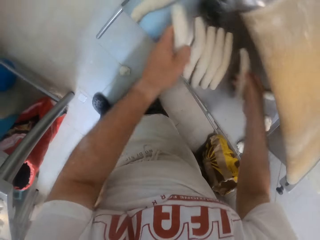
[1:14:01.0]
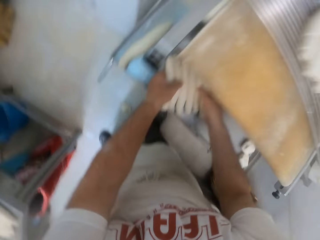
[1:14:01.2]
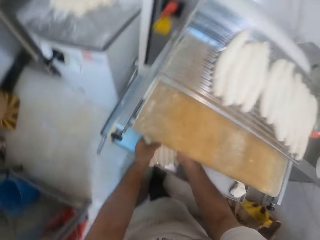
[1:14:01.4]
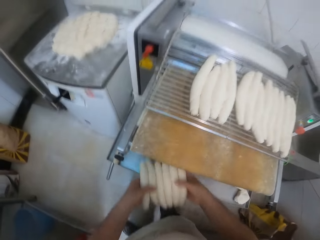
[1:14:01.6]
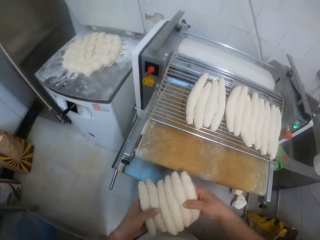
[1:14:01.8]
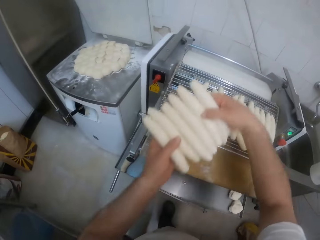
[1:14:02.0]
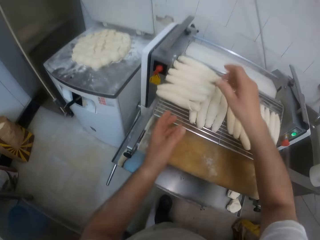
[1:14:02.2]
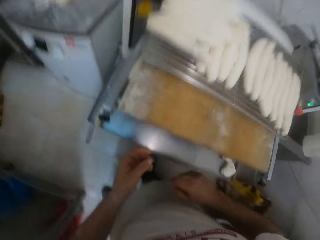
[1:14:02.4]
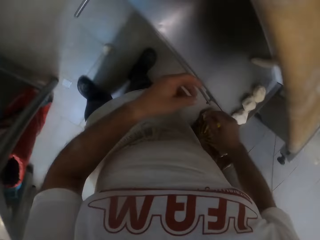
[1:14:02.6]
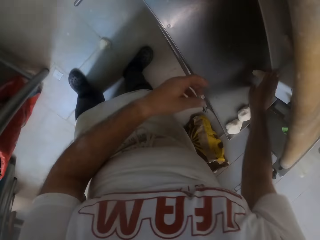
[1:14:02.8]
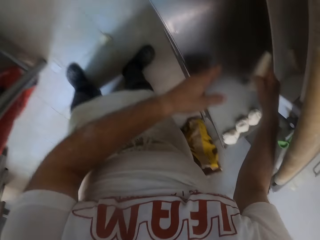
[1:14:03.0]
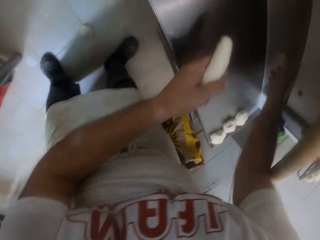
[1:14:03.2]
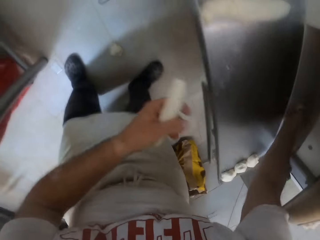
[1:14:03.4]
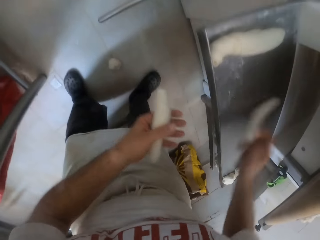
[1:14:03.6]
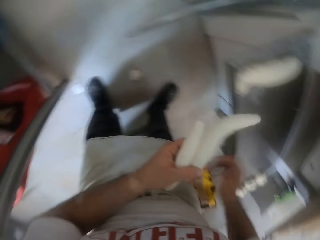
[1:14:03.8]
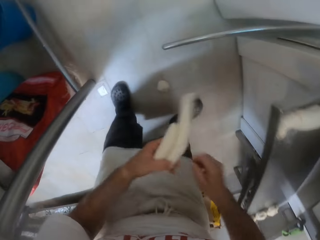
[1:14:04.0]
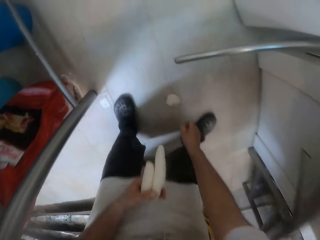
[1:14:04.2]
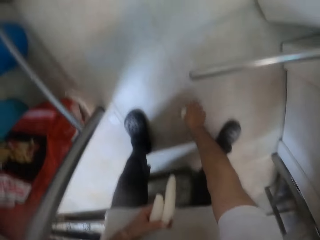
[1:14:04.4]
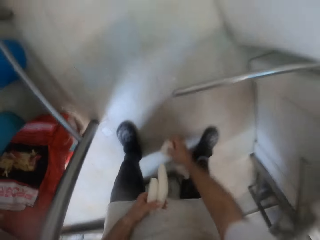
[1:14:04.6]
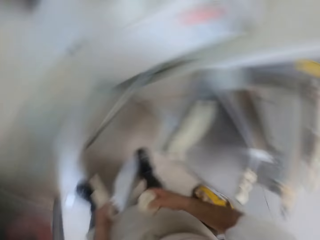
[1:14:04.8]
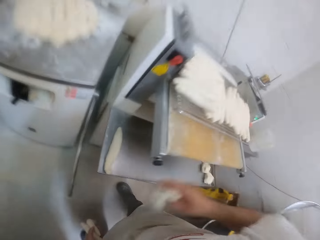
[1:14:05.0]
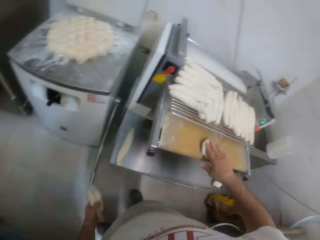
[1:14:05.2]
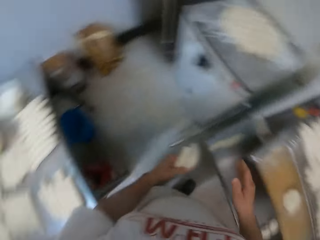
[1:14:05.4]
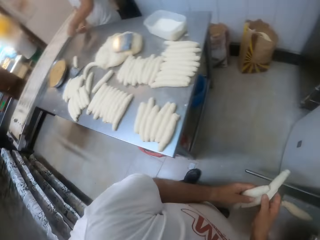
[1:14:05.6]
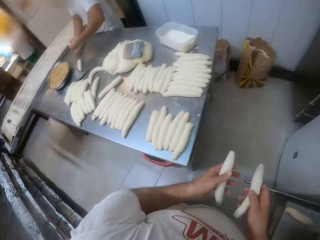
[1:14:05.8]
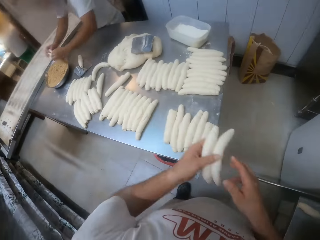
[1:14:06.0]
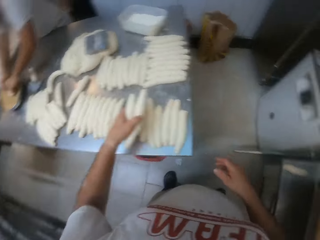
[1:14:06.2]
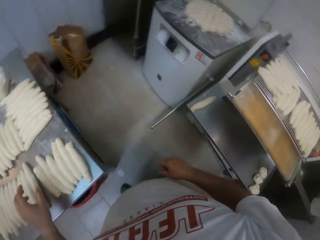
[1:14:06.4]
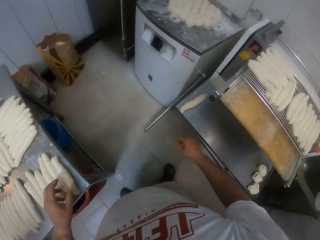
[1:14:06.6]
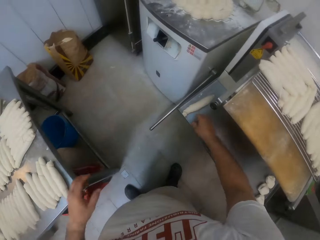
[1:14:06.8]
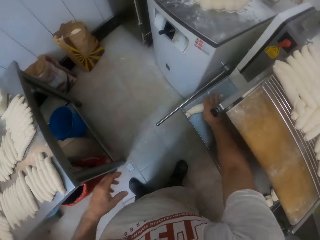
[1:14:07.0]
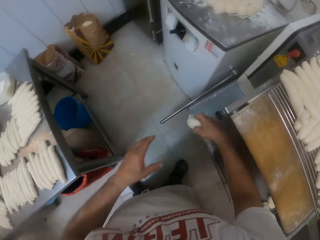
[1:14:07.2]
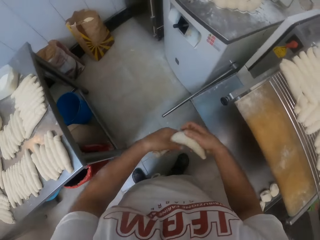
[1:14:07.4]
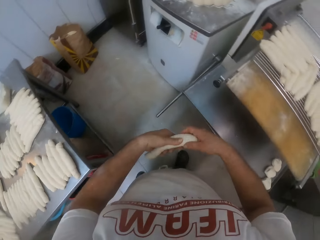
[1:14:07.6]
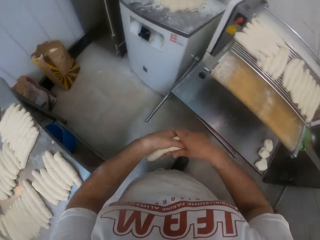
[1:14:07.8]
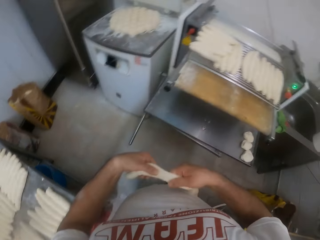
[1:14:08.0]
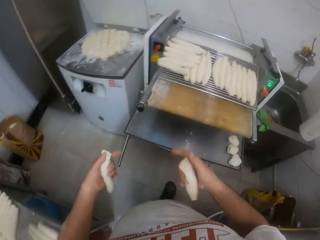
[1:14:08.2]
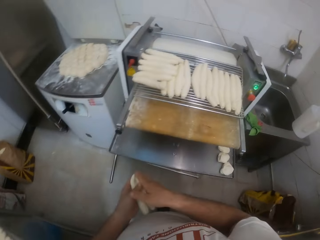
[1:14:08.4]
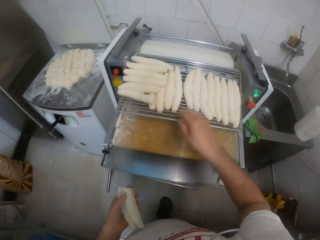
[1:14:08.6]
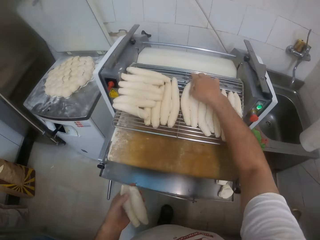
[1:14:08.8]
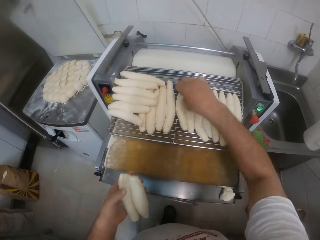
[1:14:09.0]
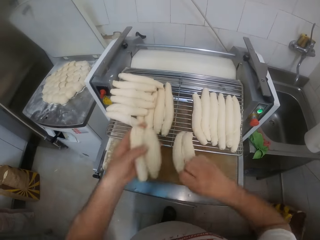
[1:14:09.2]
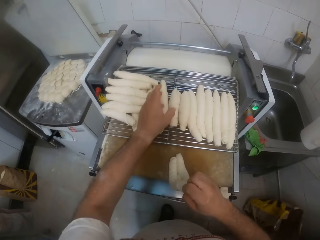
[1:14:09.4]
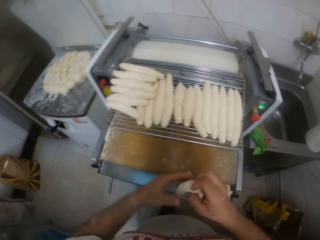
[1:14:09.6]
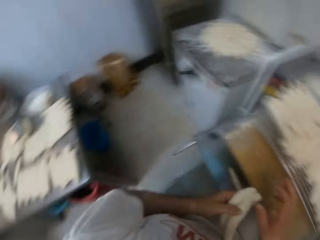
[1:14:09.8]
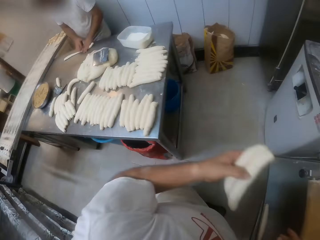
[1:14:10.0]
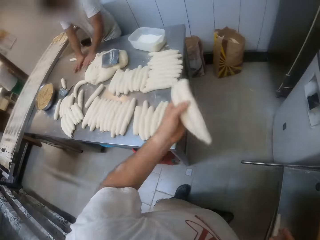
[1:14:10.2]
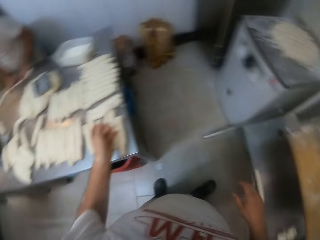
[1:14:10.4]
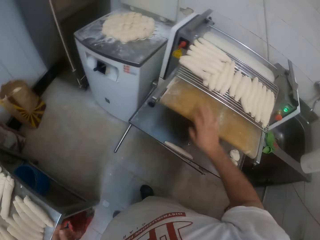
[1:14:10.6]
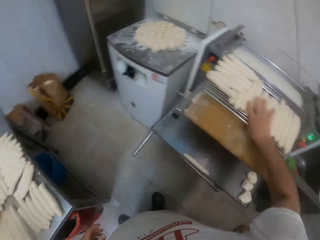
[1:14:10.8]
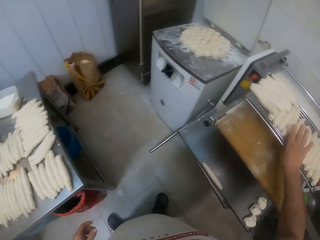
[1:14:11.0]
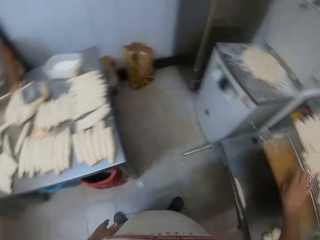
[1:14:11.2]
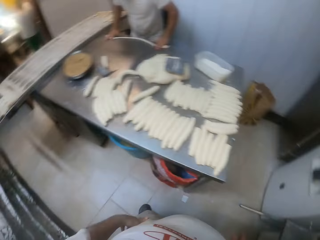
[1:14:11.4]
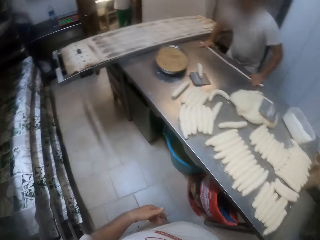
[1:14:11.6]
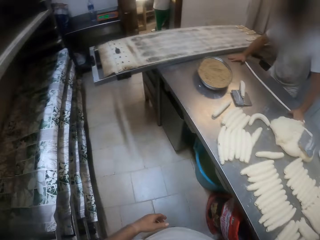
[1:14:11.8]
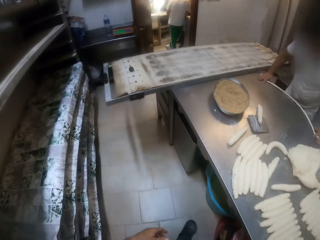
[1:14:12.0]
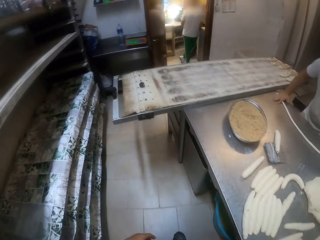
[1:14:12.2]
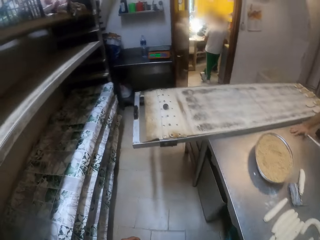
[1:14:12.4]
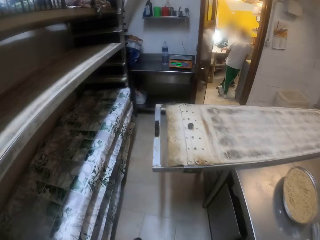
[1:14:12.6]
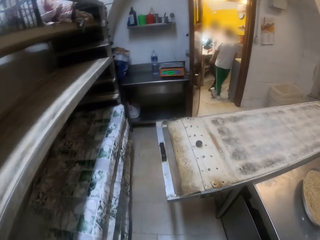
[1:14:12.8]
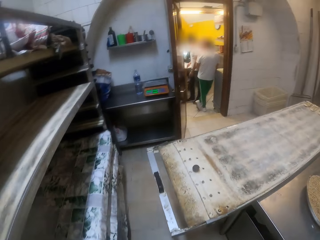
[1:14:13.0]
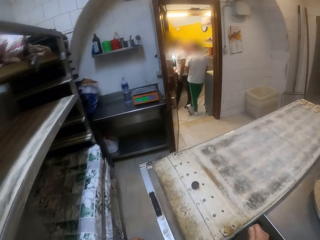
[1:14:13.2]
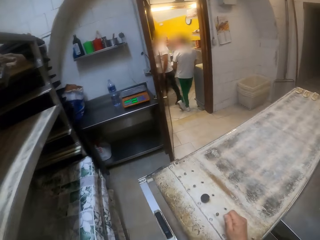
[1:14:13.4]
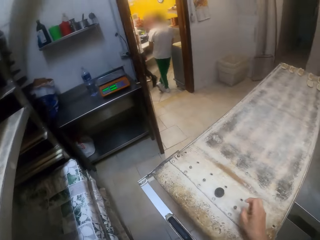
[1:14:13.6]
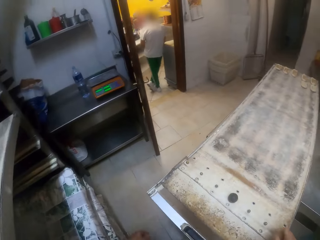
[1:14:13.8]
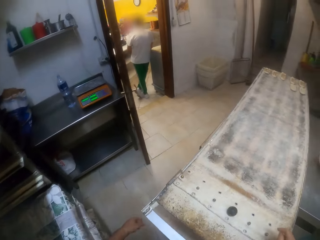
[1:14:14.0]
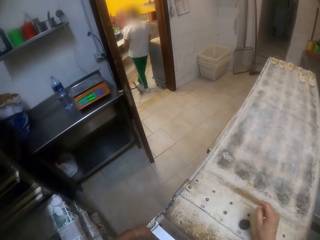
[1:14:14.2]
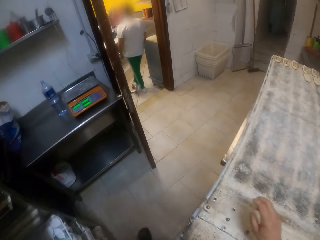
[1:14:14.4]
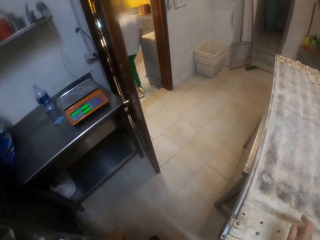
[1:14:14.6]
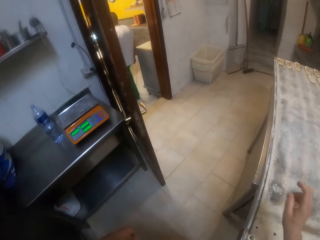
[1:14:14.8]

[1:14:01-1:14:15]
The camera wearer picks doughs from the dough roller's or dough sheeter's tray. He drops the doughs on the dough roller with both hands. He passes the doughs in the dough roller's tray from his right hand to his left hand. He picks the rolled doughs from the dough sheeter. He picks a dough from the ground with his right hand. He drops the dough in the dough roller with his right hand. He looks around the bakery. He drops the doughs on the workbench with his left hand. He picks a dough from the dough roller's tray with his right hand. He divides the dough into two parts with both hands. He picks up doughs from the top of the dough sheeter. He drops the doughs on top of the dough sheeter. He looks around the bakery. He drops the doughs on the workbench with his left hand. He looks around the bakery. He touches the doughs on top of the dough sheeter. He looks around the bakery. A man shapes doughs on the workbench. The camera wearer walks around the bakery.

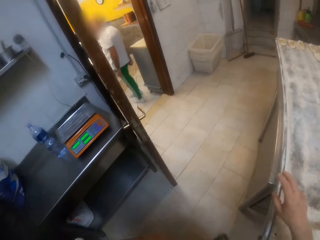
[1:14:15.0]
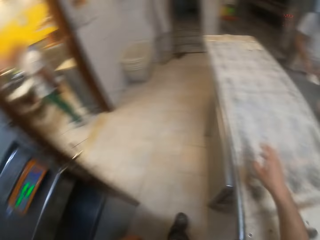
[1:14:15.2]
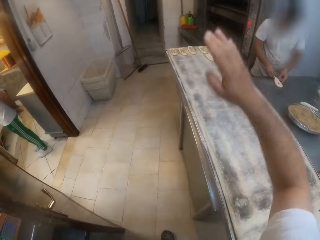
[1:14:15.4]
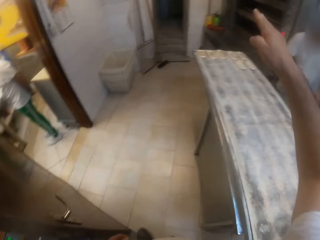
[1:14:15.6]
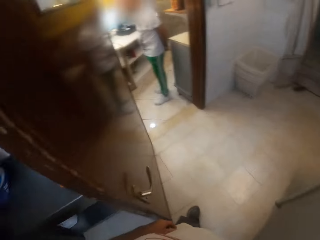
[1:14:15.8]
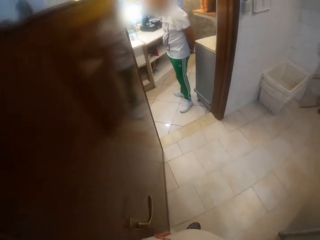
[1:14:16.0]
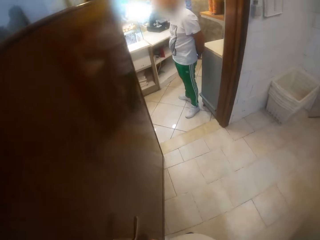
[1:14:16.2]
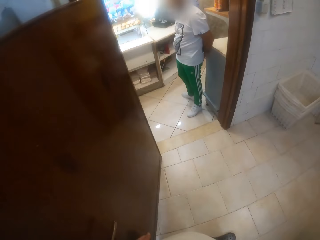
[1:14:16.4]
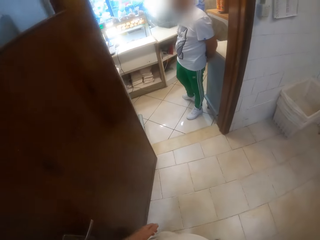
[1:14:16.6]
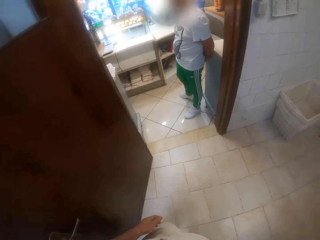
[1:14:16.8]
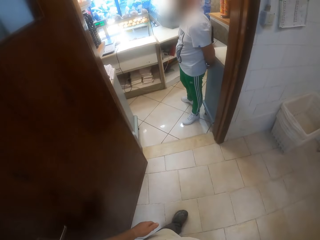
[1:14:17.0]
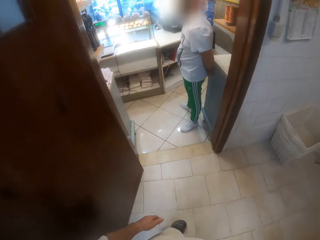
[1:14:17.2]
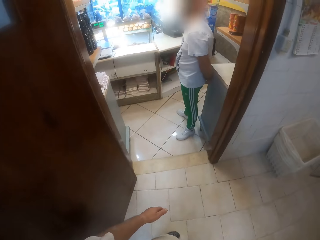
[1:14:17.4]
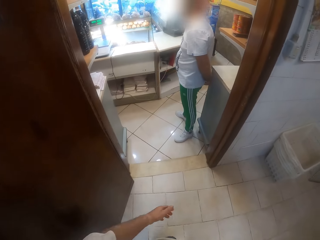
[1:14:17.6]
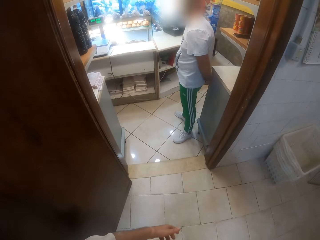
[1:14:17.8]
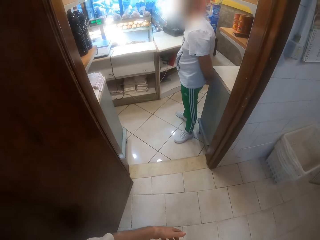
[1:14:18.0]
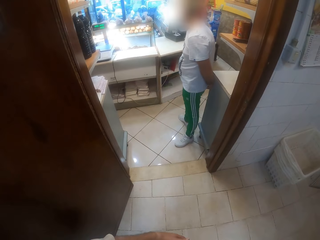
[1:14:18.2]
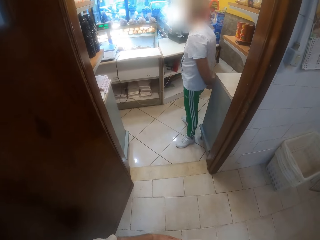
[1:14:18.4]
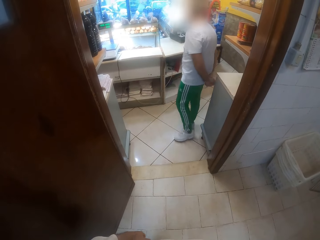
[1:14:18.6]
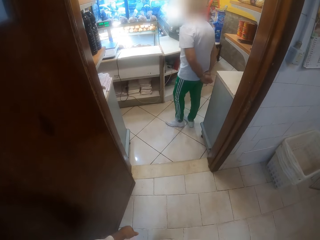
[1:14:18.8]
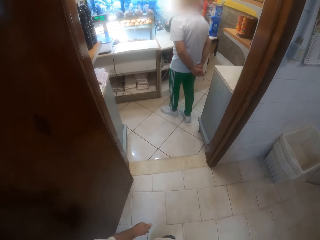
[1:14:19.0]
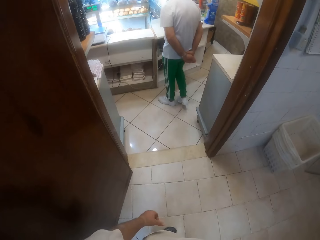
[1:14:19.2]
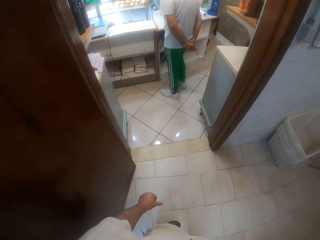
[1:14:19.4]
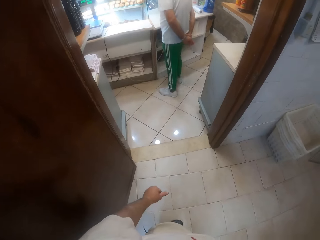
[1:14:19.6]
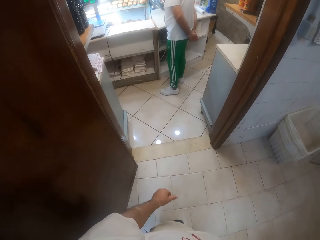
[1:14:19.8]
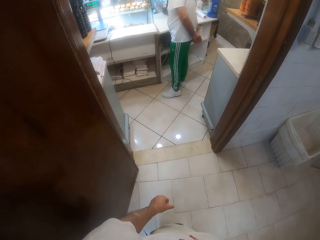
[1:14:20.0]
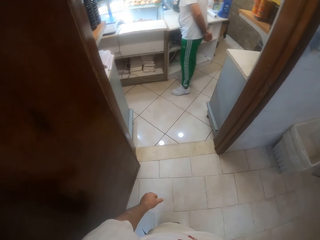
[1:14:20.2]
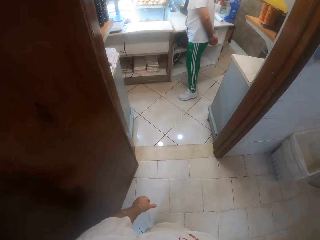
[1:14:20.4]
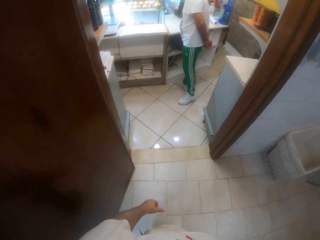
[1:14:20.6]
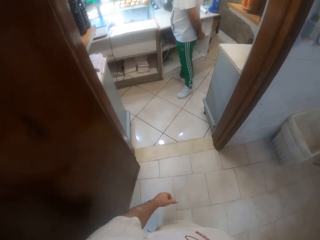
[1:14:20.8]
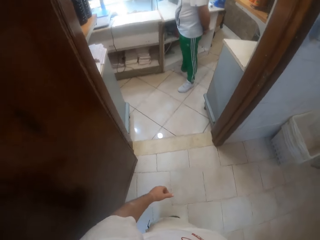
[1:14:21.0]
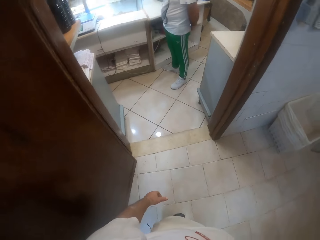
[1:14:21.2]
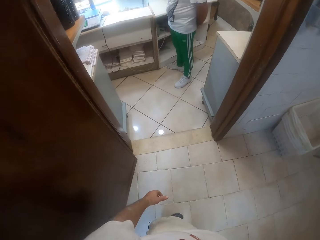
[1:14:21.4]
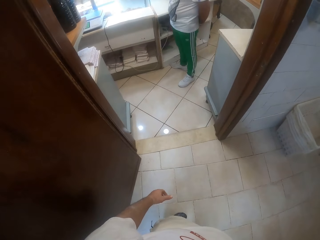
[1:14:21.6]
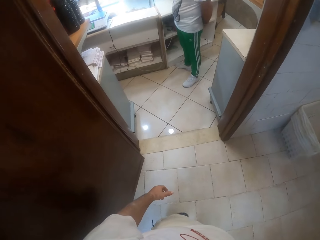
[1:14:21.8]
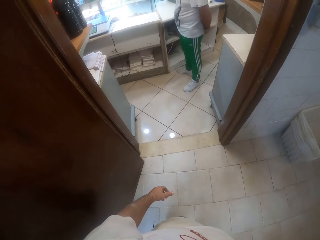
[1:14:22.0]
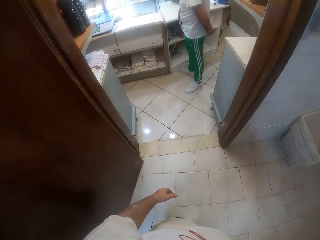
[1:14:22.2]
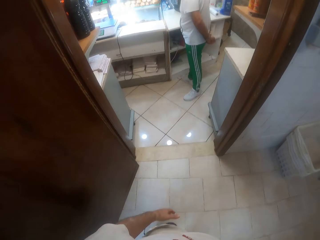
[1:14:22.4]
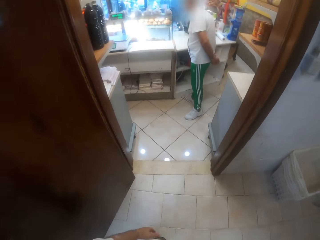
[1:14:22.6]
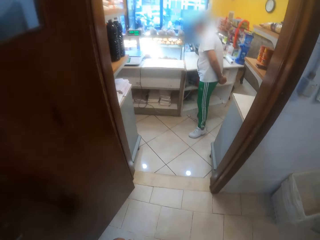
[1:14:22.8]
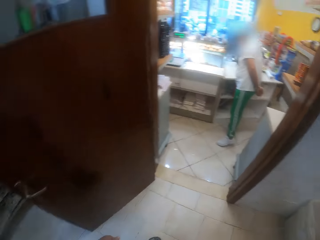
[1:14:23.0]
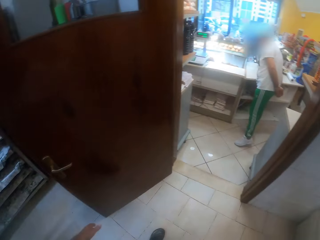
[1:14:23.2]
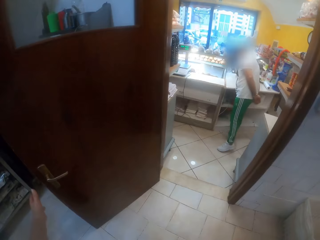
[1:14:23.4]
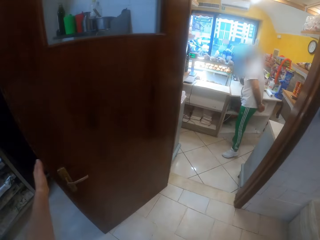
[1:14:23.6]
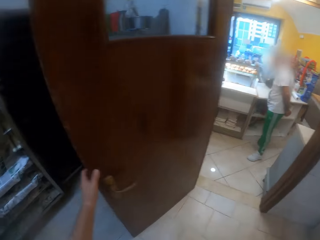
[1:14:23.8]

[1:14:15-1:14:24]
The camera wearer raises his right hand. He stares at a person. The person walks around the bakery.
